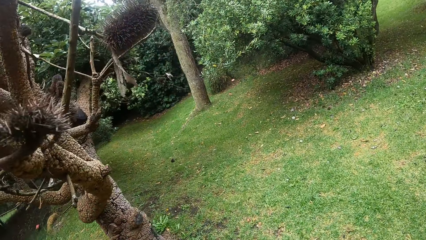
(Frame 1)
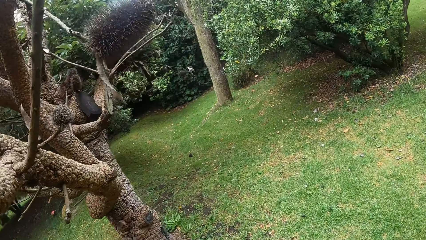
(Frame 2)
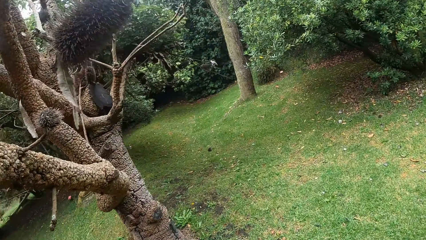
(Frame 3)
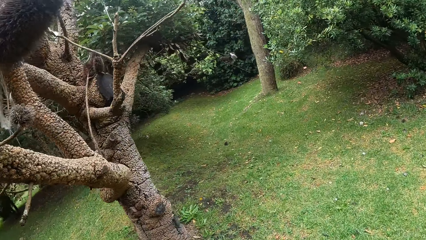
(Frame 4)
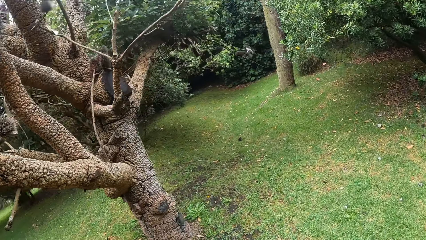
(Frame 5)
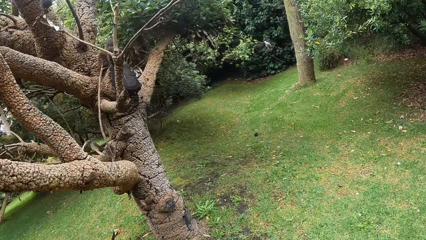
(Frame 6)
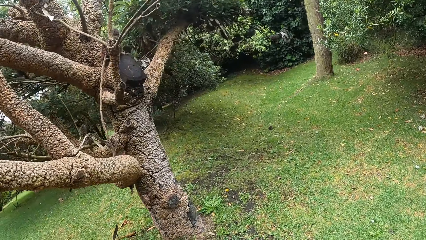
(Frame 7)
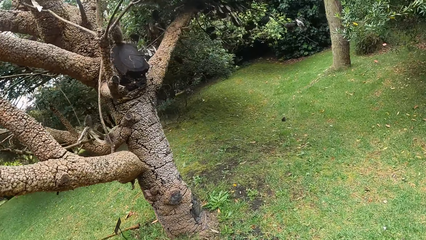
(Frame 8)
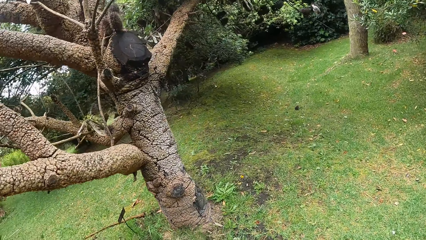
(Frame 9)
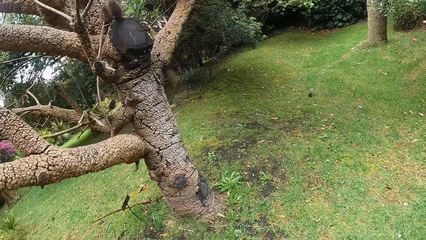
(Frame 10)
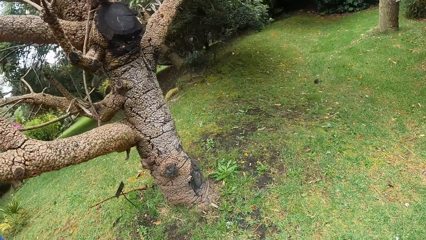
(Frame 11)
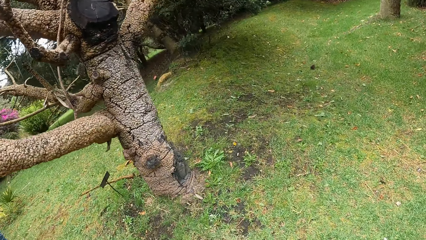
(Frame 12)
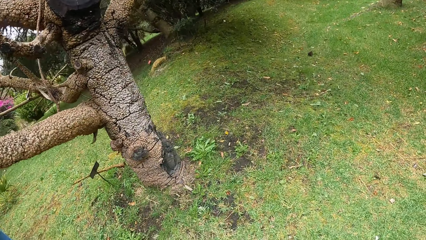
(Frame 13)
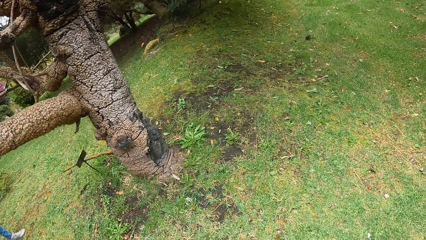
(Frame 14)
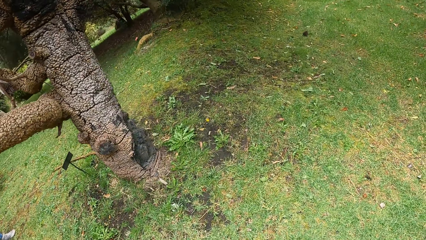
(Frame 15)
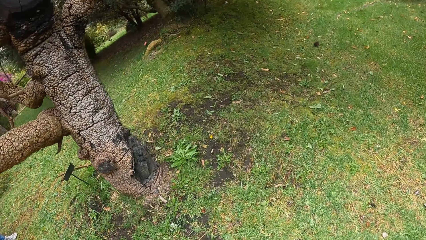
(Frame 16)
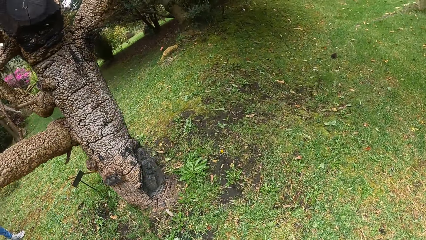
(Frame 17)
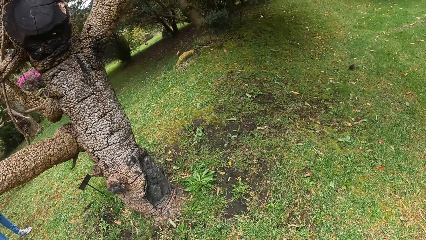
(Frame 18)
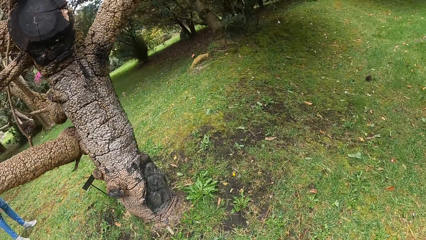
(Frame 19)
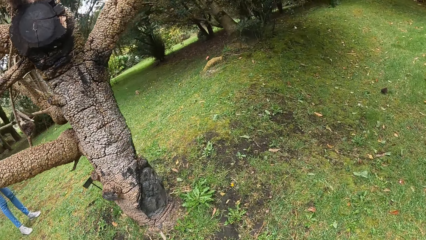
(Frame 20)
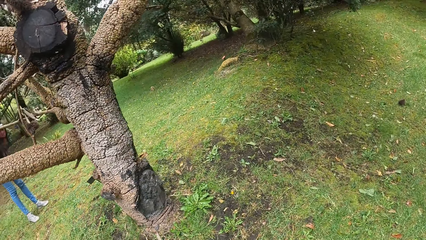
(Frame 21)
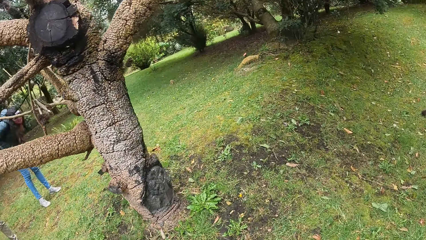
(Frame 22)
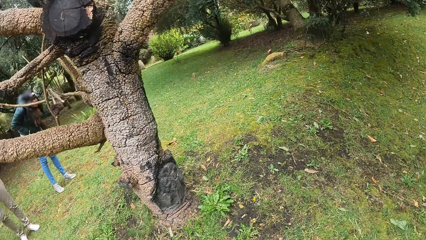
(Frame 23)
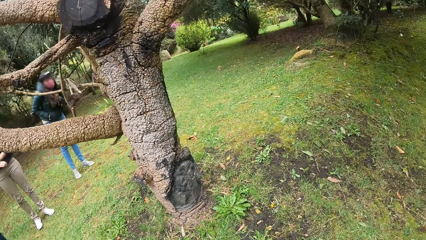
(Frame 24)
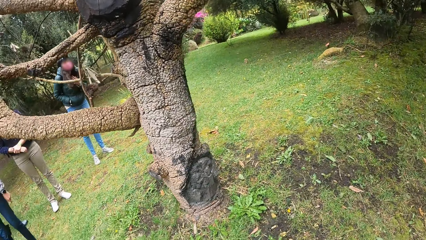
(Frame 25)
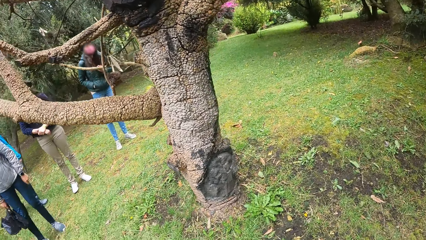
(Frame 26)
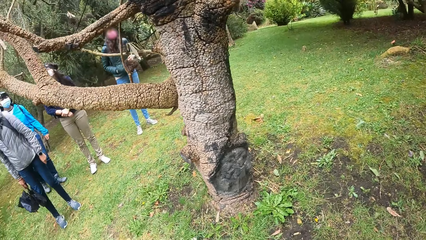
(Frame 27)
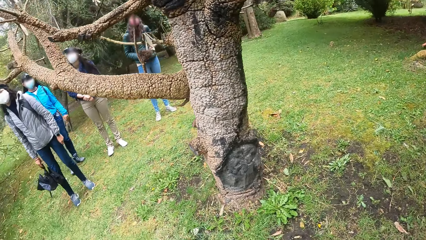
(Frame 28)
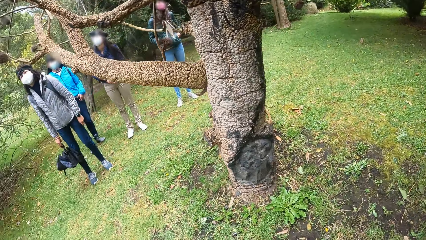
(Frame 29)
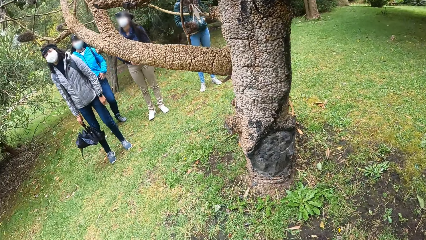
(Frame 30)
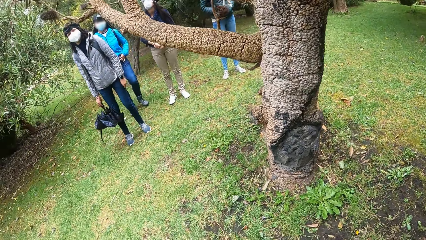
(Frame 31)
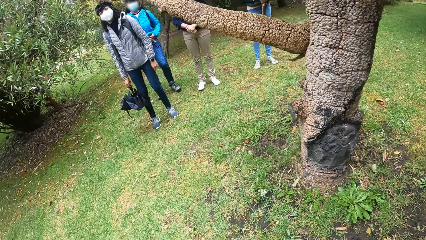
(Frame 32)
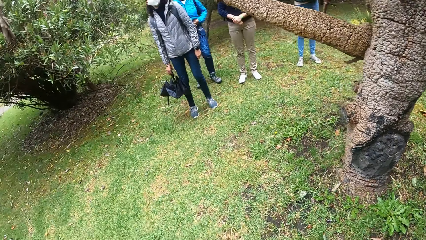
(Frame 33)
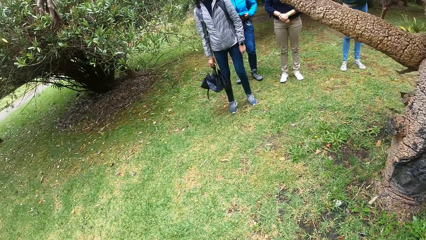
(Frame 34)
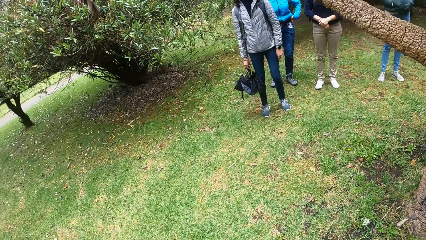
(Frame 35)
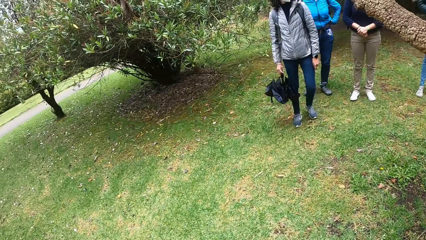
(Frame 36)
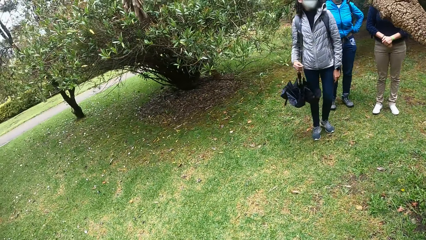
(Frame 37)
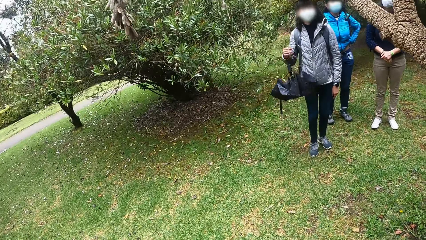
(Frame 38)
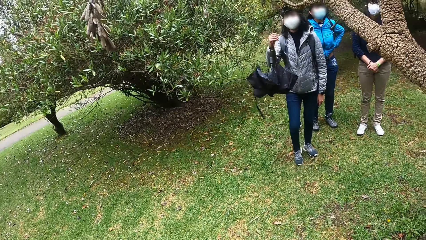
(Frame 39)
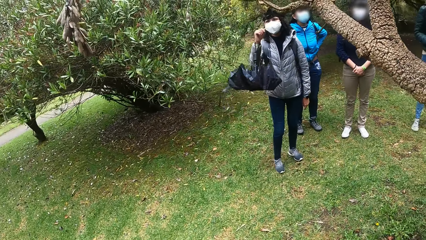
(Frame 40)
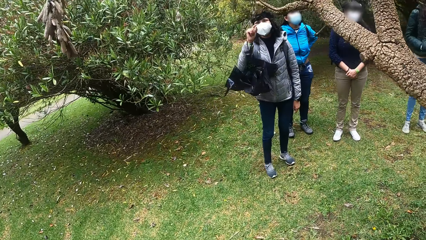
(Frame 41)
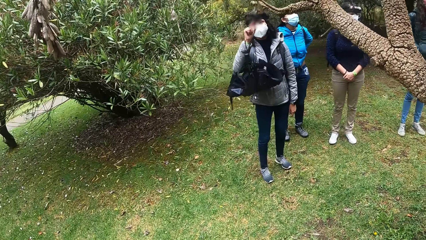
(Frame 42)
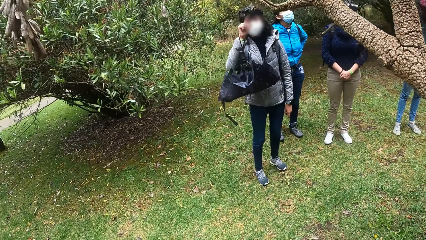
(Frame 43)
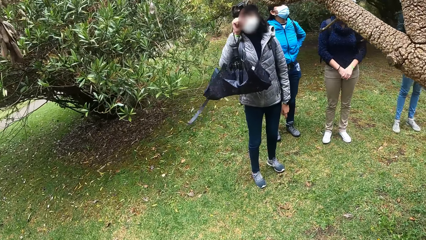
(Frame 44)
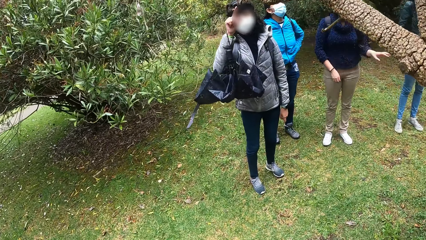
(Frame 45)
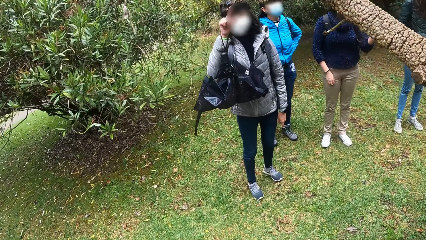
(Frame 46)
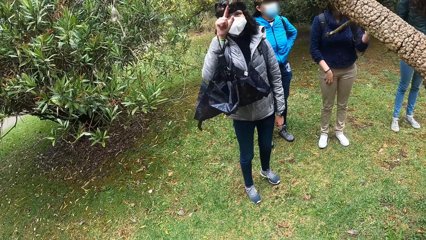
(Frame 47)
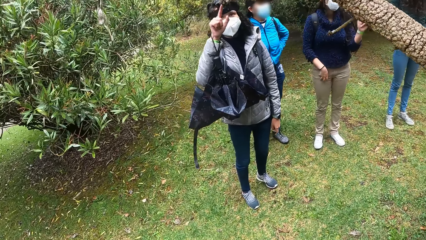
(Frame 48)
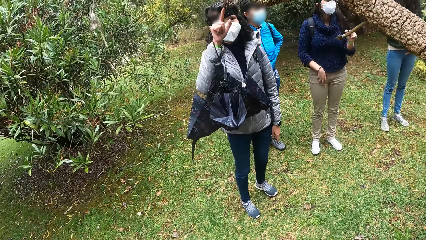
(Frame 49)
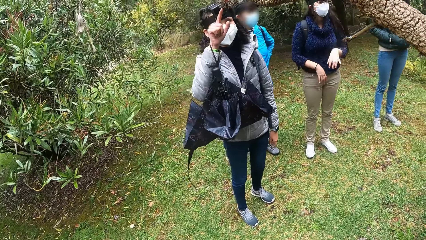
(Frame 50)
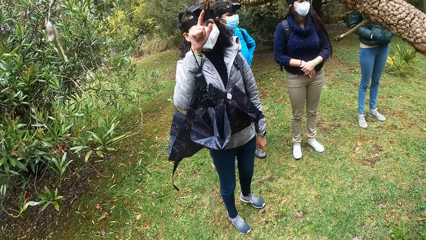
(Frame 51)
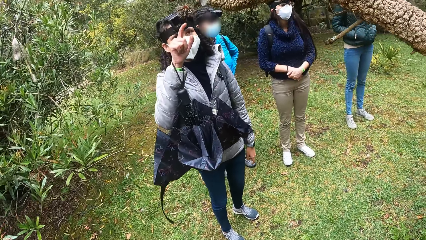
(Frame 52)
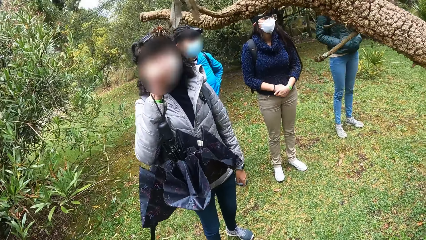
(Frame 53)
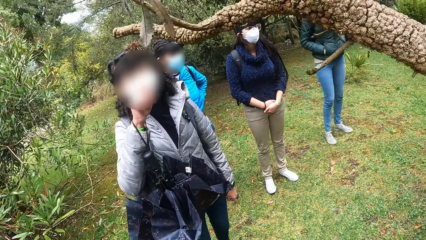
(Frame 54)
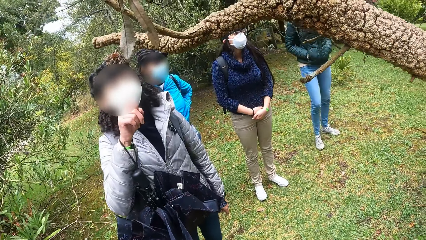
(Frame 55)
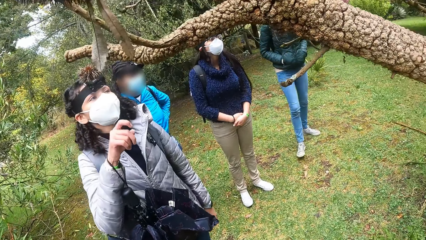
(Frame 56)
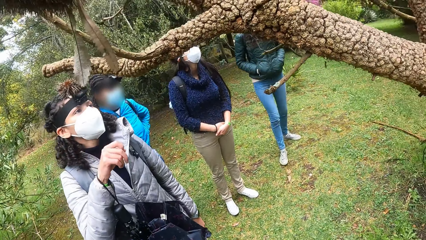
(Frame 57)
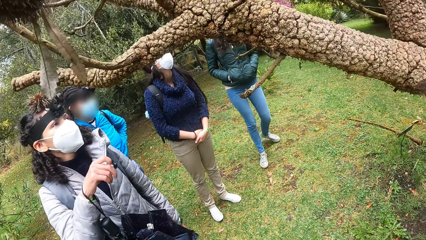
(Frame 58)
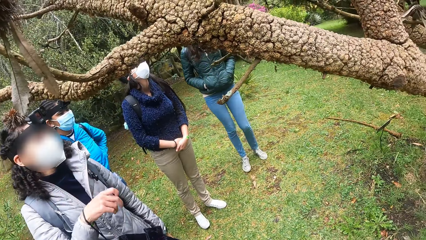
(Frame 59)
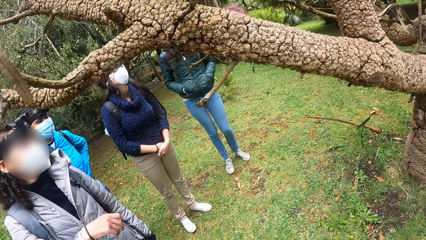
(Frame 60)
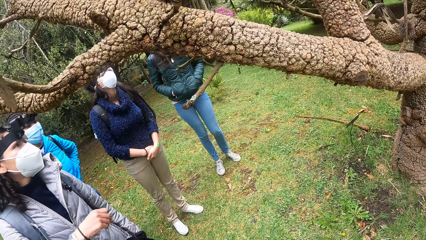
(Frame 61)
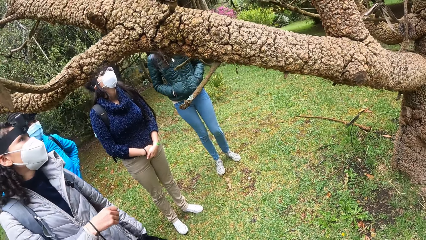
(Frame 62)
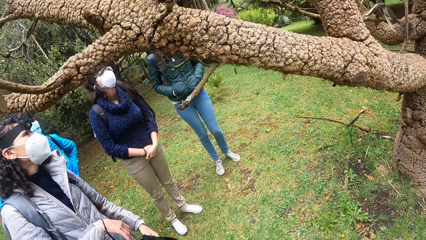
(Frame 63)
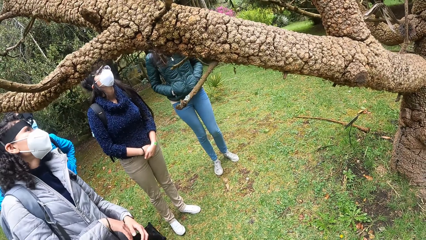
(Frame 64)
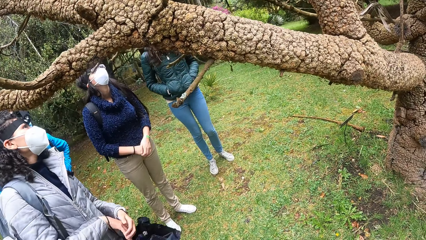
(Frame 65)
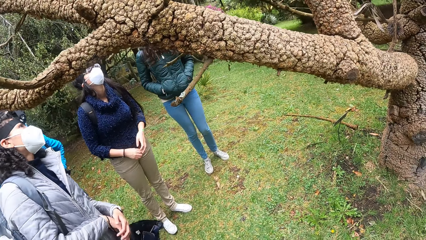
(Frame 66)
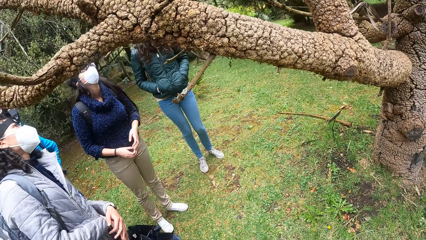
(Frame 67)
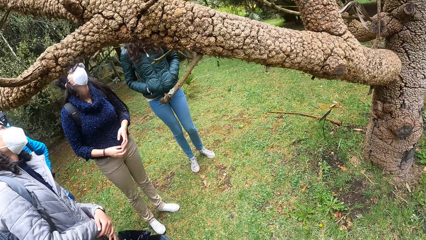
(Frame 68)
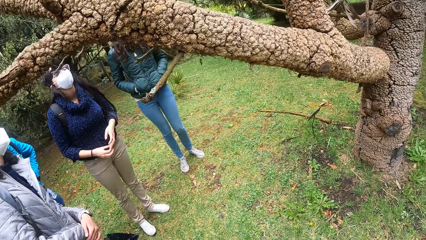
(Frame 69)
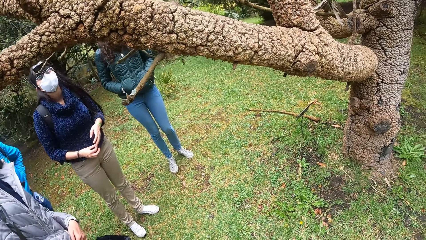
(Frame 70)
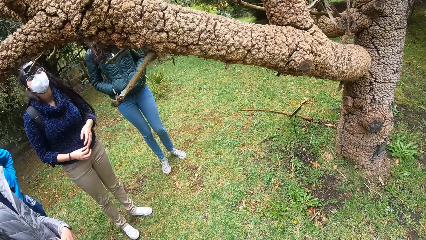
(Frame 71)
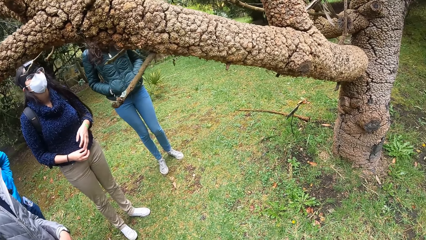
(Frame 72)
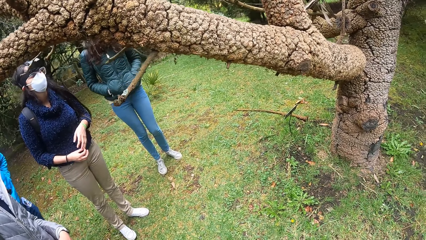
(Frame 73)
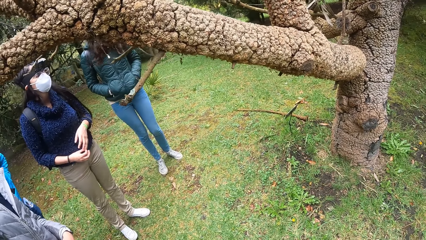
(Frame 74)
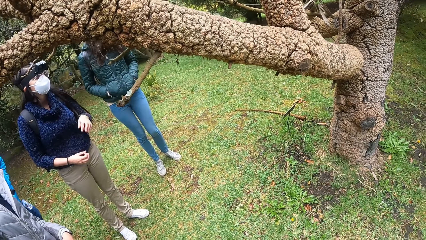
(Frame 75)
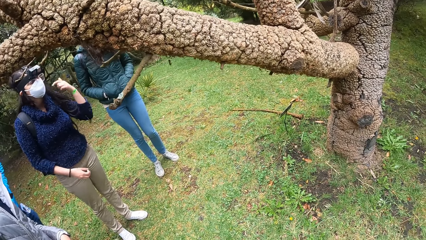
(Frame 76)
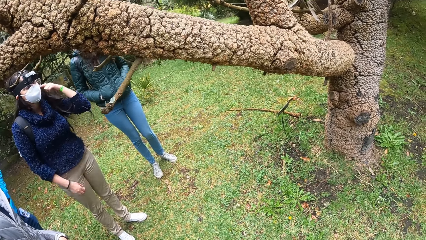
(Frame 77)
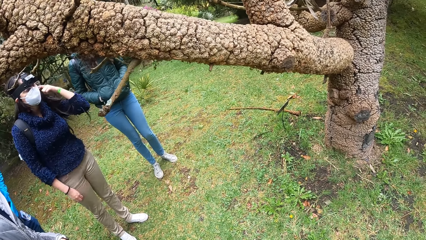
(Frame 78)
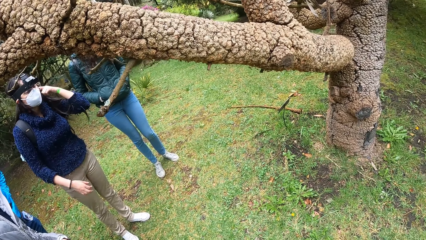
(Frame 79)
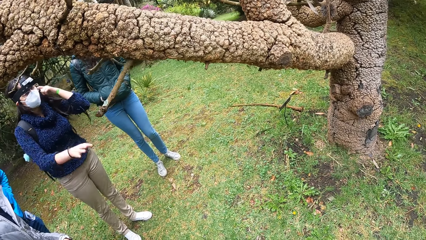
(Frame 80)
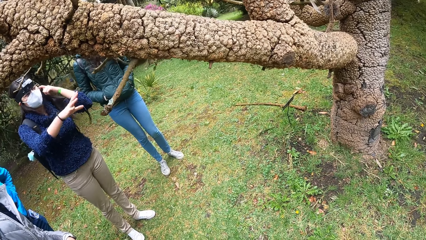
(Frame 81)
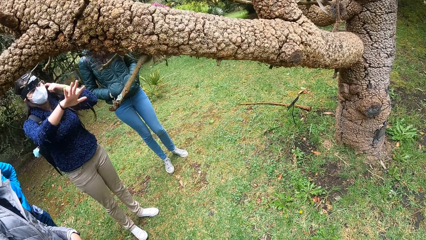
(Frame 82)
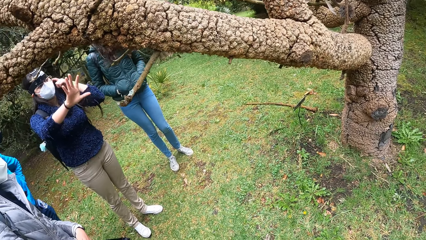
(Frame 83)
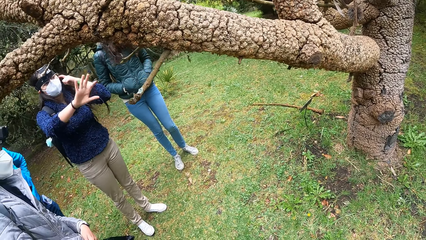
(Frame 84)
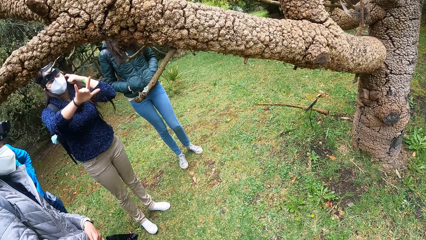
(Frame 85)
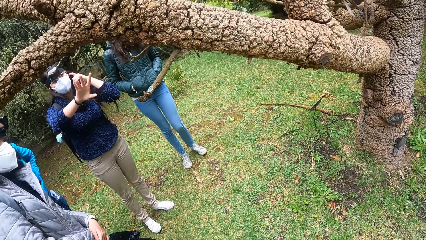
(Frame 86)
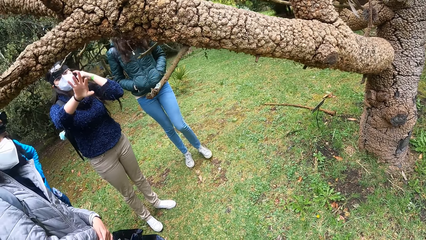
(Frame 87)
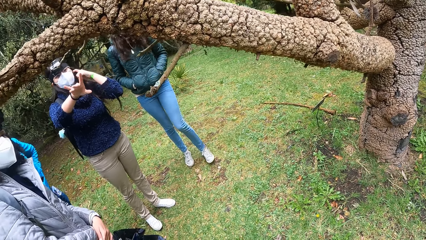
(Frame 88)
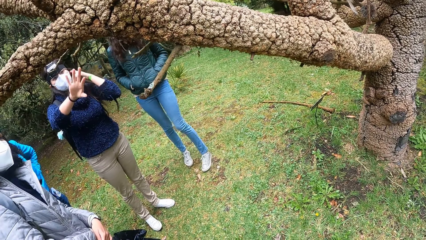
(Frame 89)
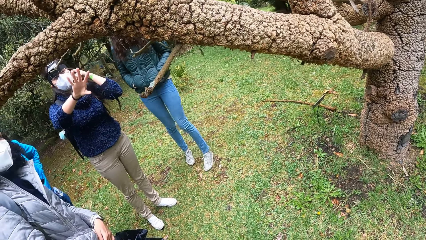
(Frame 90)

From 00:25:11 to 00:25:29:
A woman places both hands on her hips. The camera wearer walks towards another woman. The second woman touches a pinecone on a tree with her right hand and points at the tree. A third woman gestures with her left hand. The camera wearer inspects the tree with the women. The third woman scratches her left ear with her left hand. She gestures with her right hand and points at the tree.
